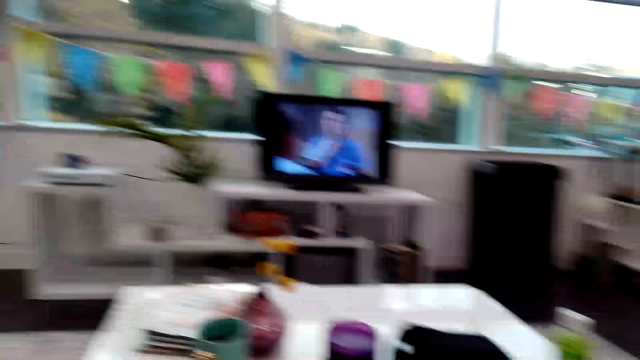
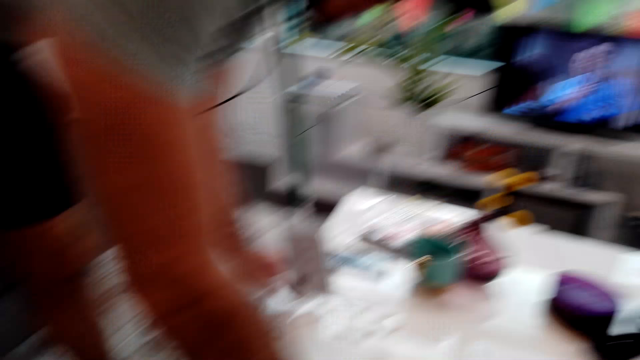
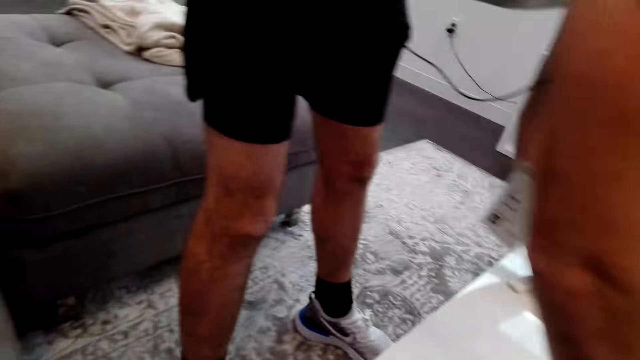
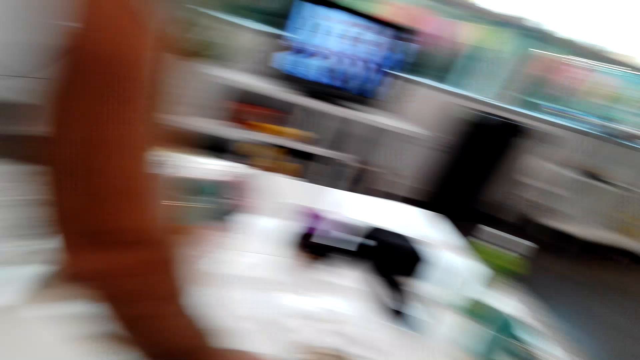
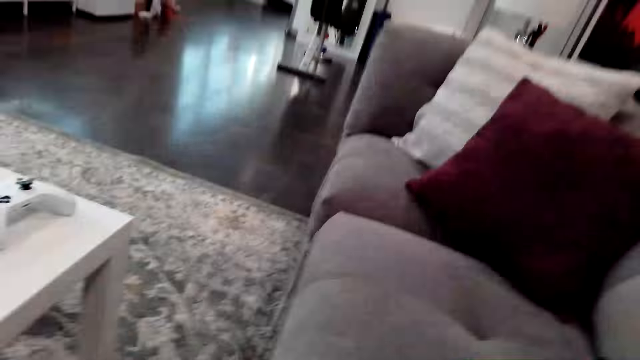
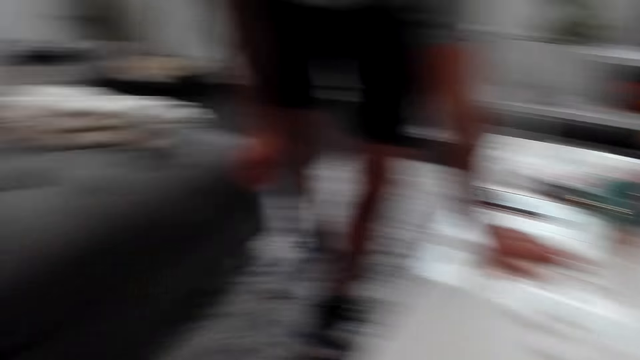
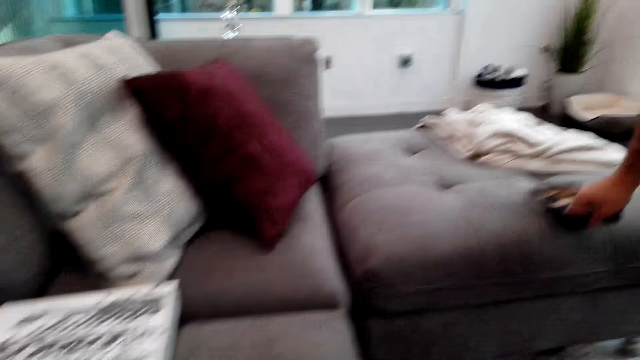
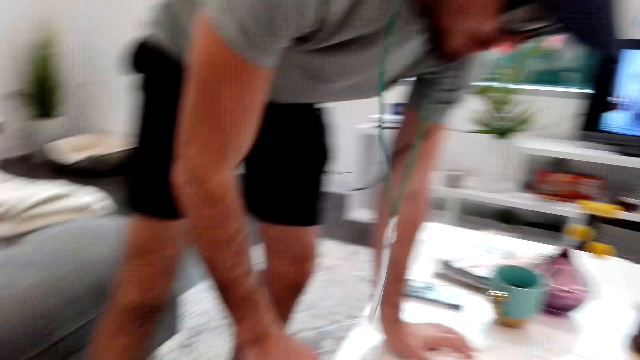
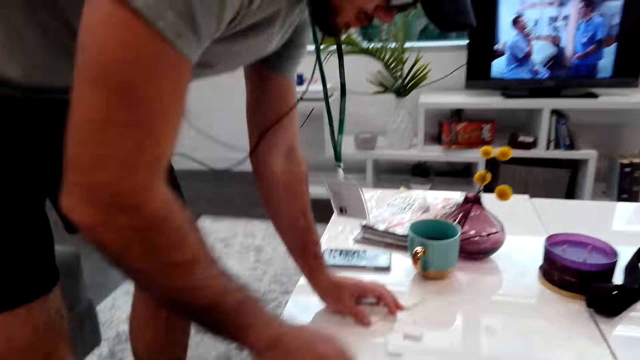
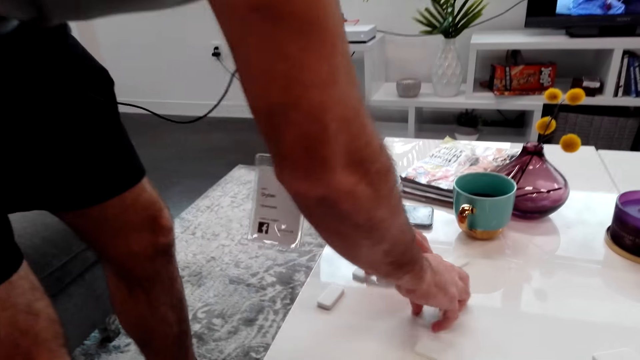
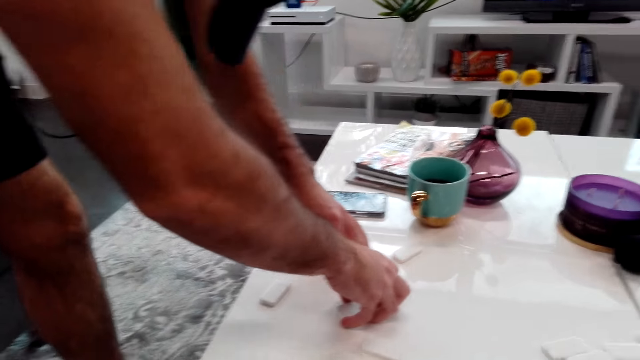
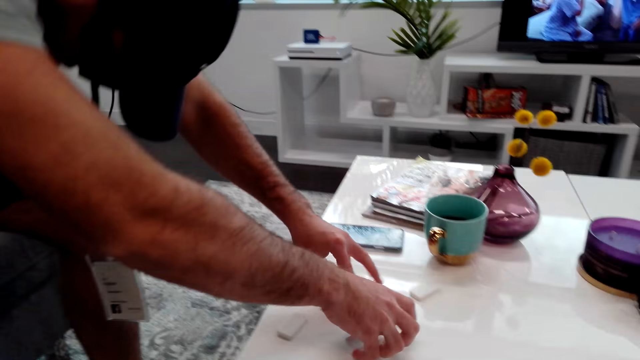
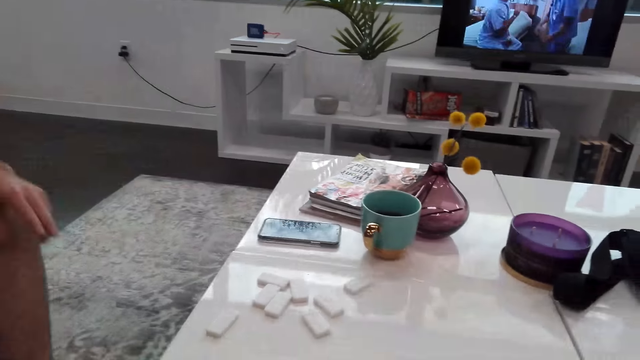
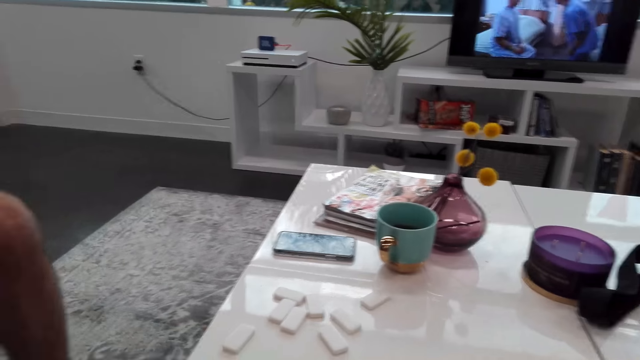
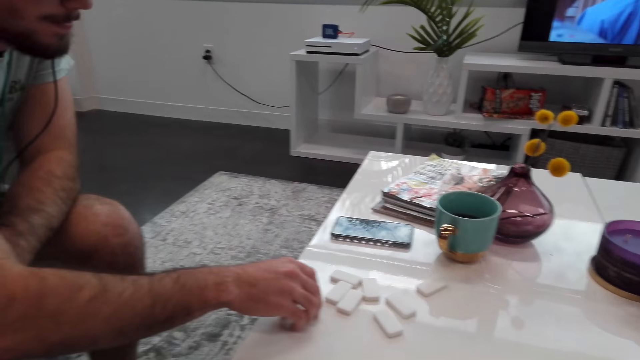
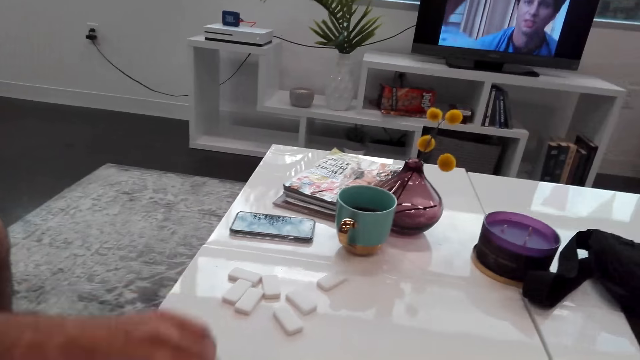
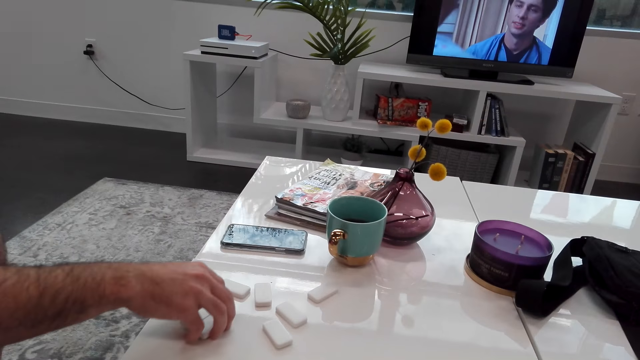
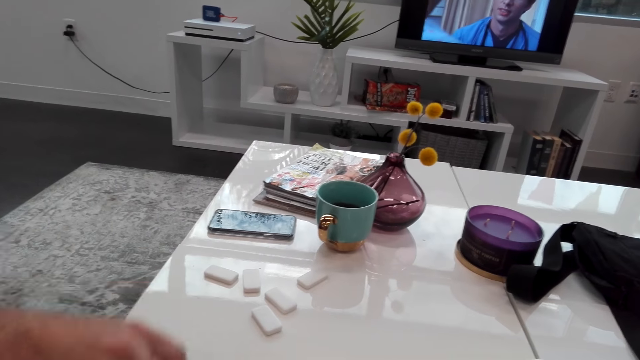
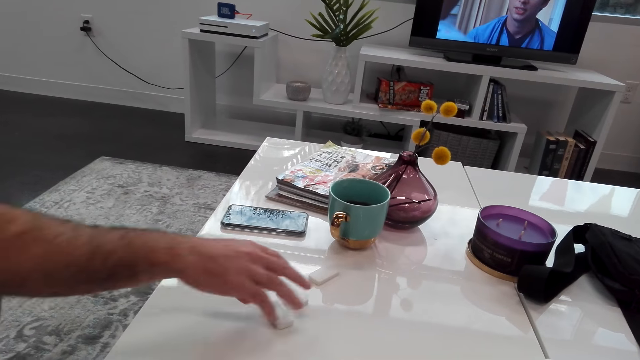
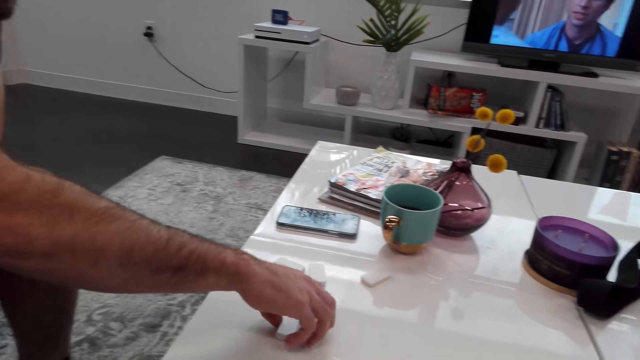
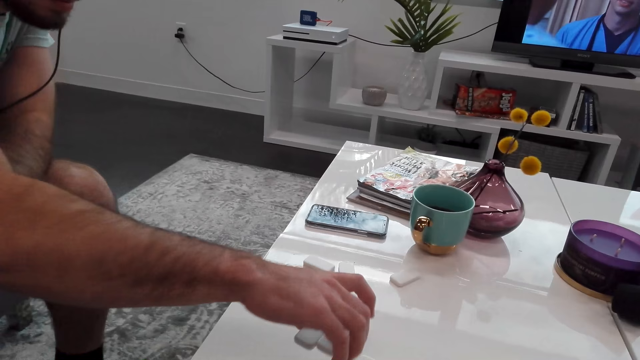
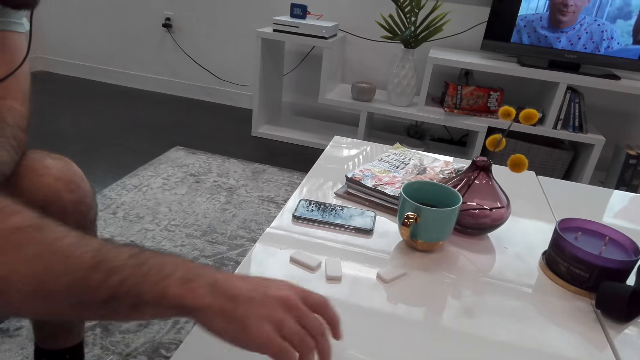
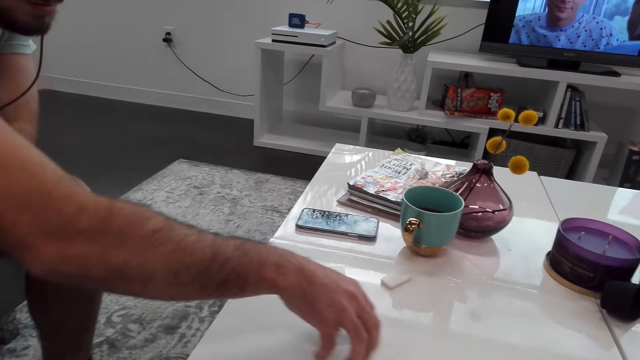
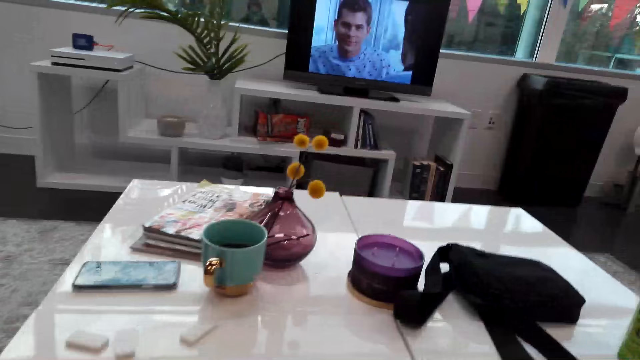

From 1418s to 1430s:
A man moves the dominoes on the table. The man sits on the sofa. The man arranges the dominoes on the table.

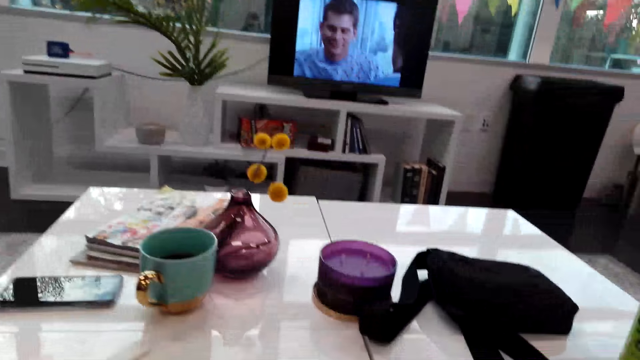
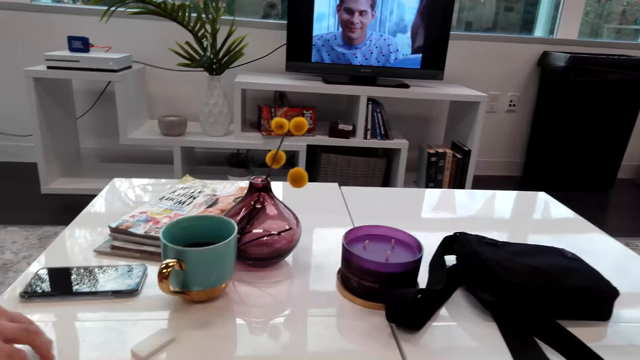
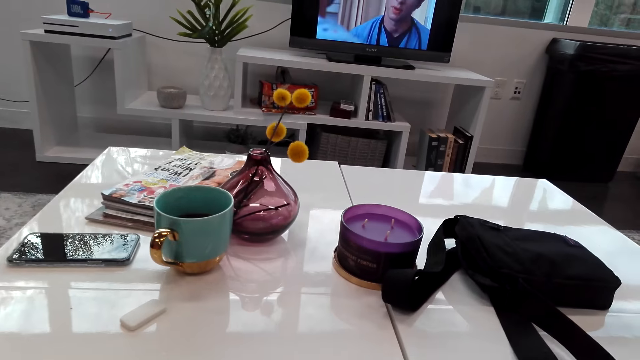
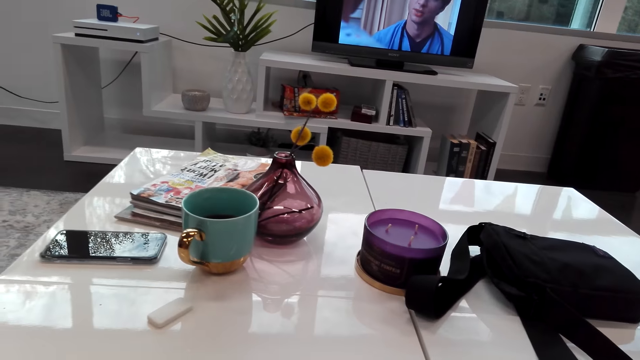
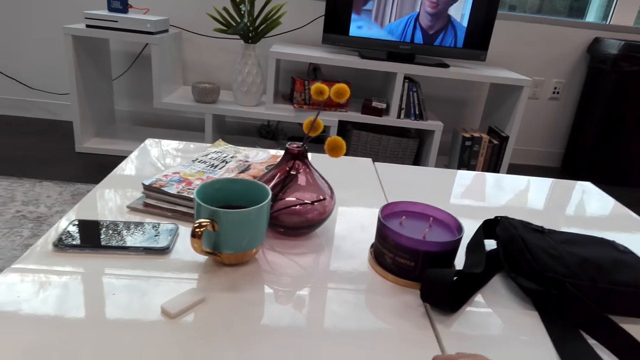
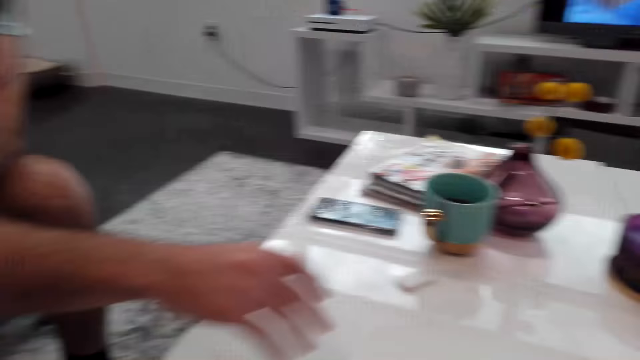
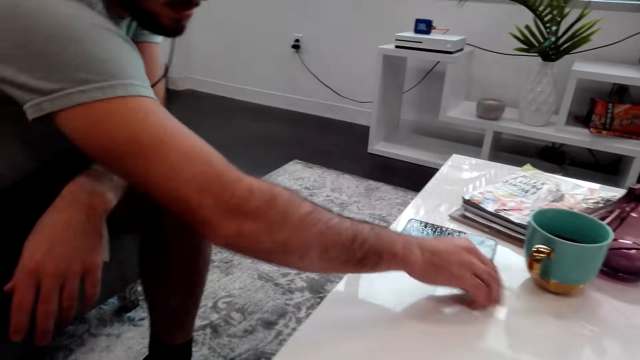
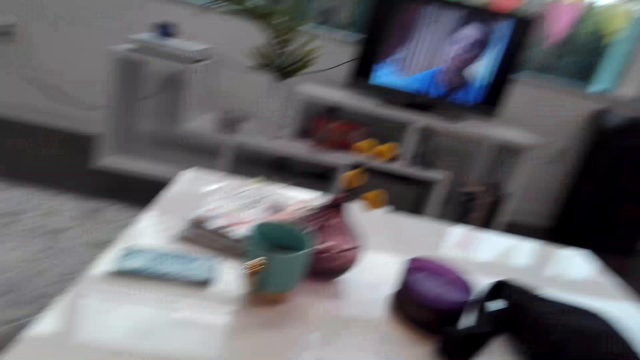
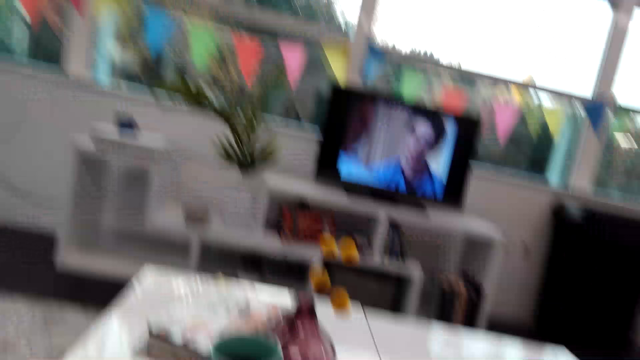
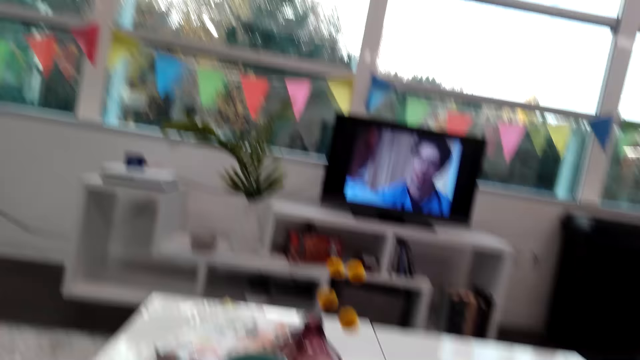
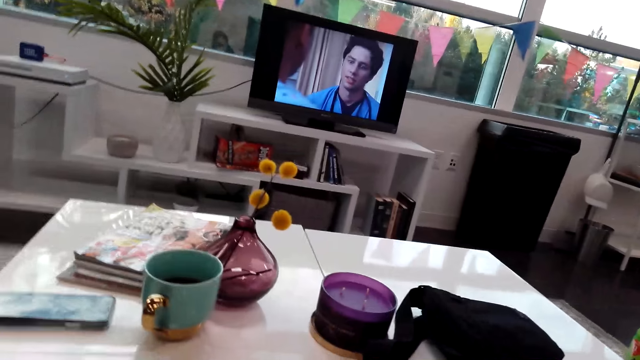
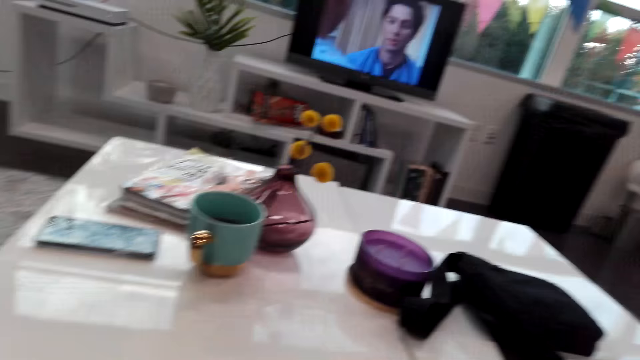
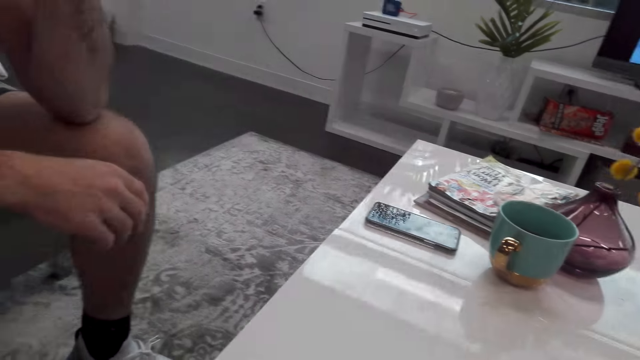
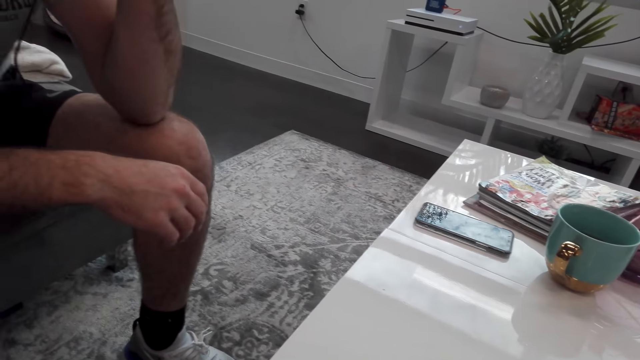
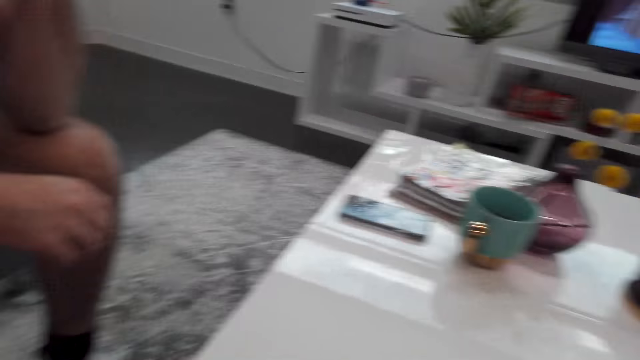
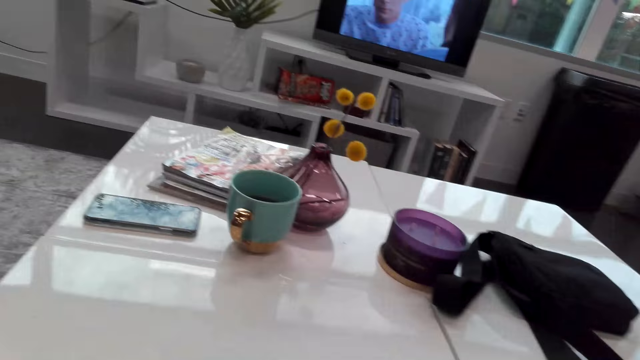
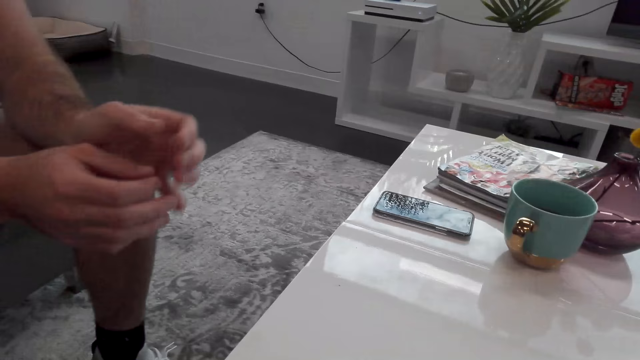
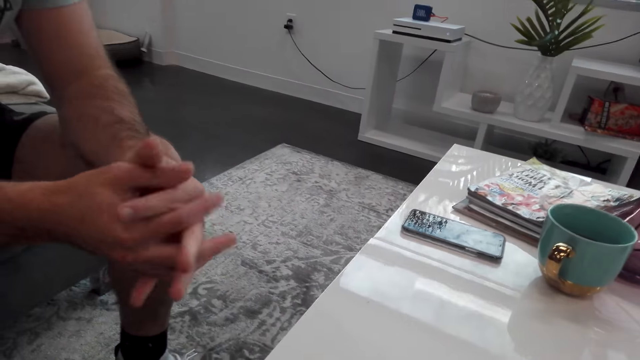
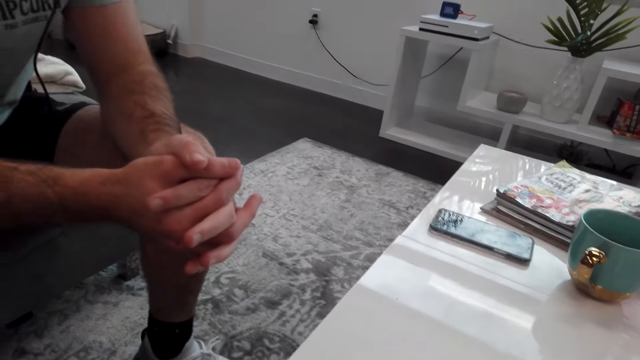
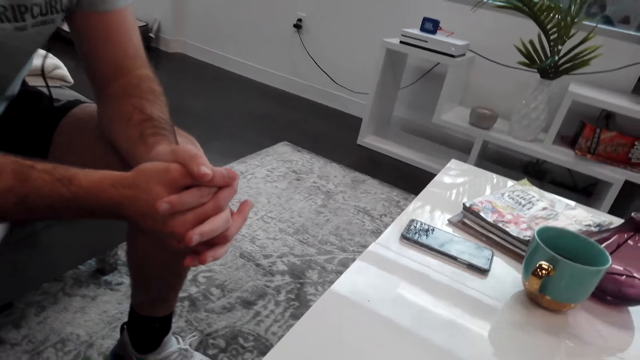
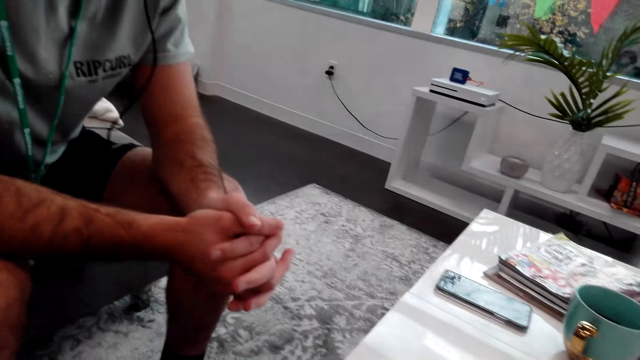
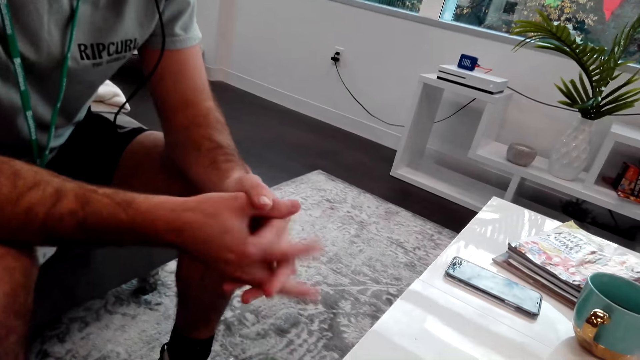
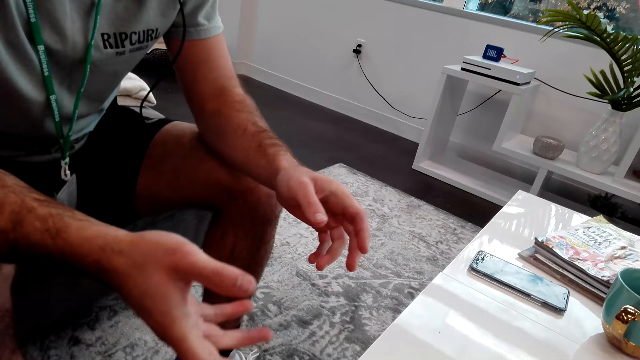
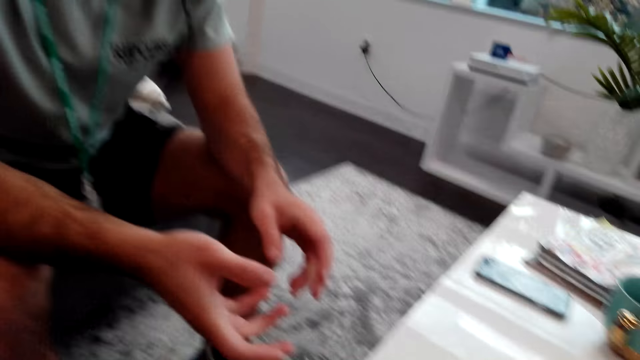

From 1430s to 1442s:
A man arranges dominoes on the table. The camera wearer turns around the room.
